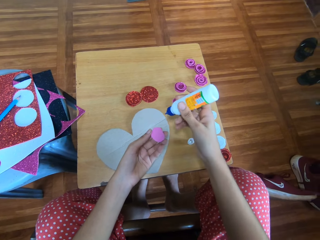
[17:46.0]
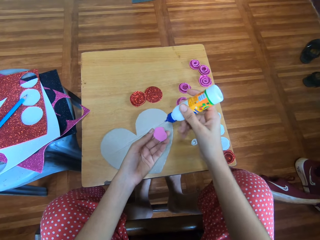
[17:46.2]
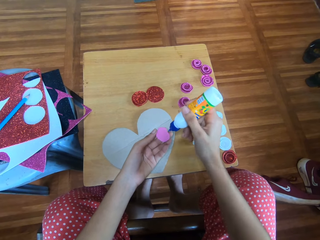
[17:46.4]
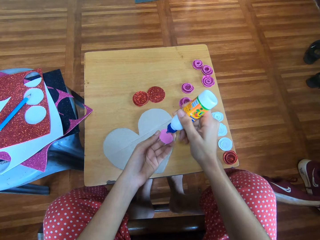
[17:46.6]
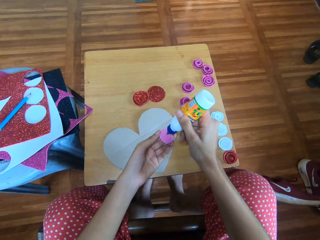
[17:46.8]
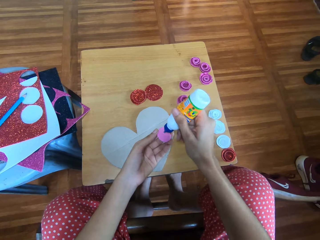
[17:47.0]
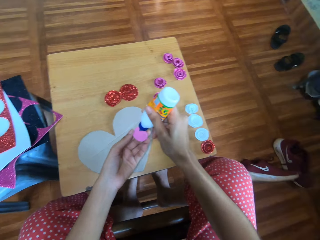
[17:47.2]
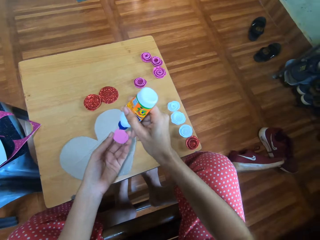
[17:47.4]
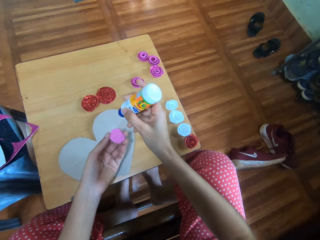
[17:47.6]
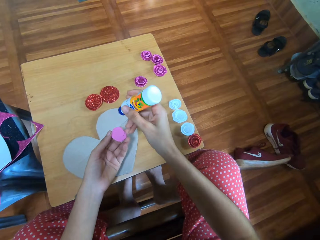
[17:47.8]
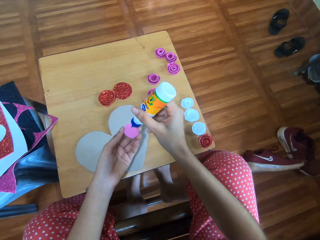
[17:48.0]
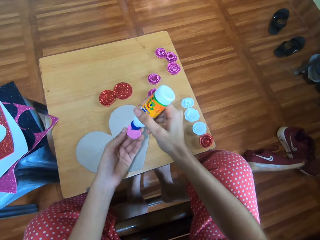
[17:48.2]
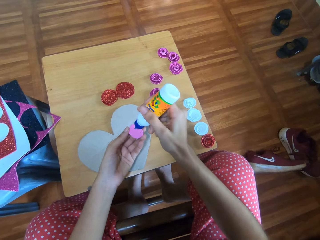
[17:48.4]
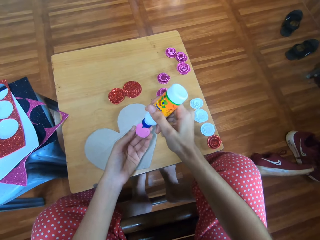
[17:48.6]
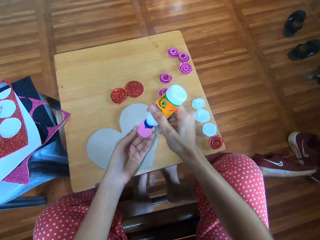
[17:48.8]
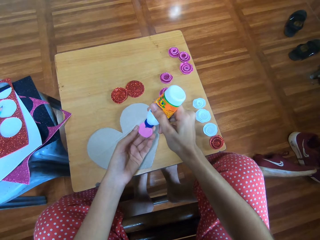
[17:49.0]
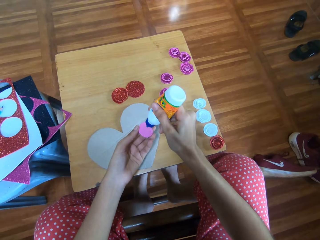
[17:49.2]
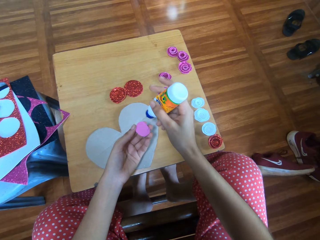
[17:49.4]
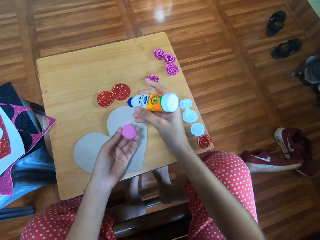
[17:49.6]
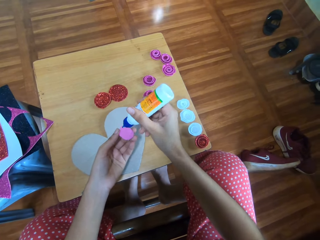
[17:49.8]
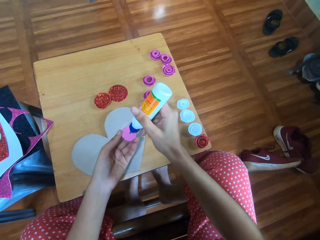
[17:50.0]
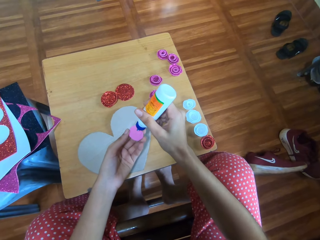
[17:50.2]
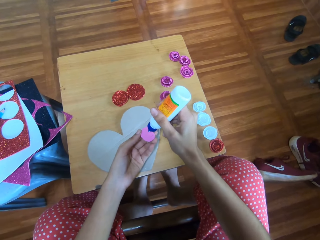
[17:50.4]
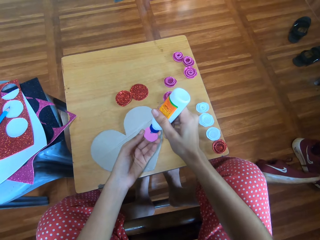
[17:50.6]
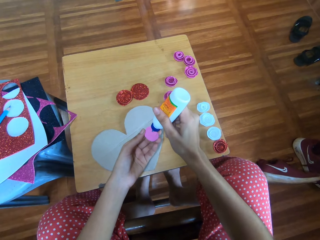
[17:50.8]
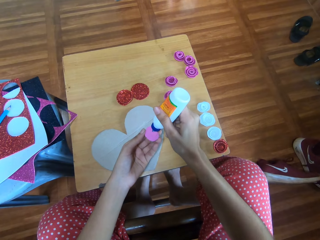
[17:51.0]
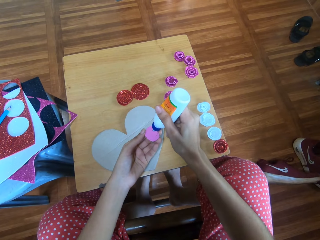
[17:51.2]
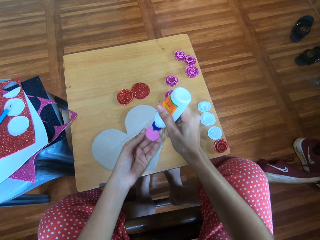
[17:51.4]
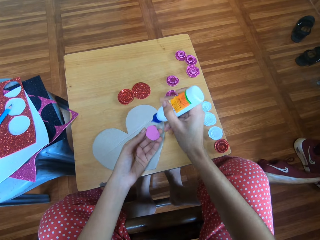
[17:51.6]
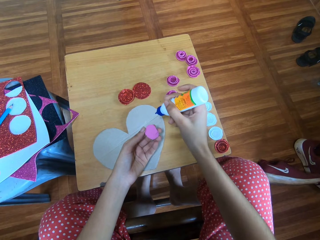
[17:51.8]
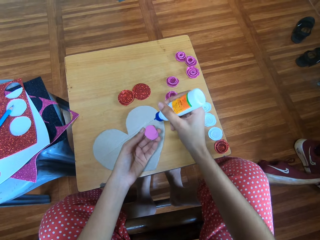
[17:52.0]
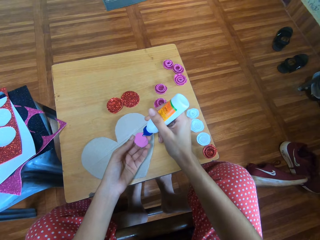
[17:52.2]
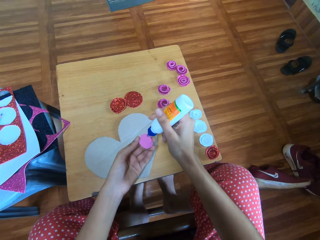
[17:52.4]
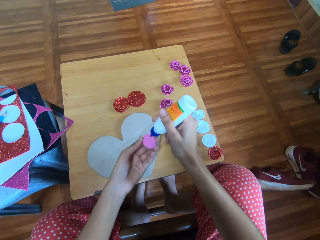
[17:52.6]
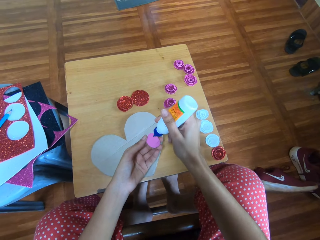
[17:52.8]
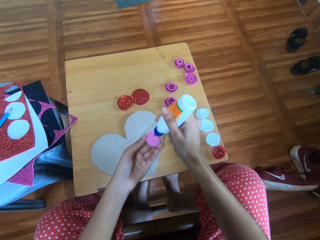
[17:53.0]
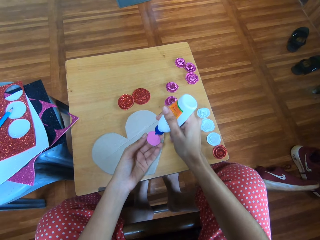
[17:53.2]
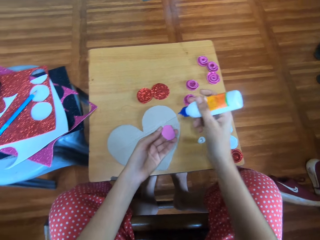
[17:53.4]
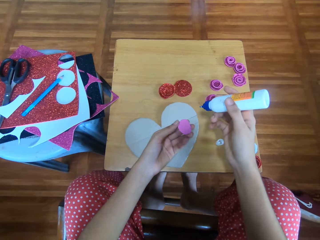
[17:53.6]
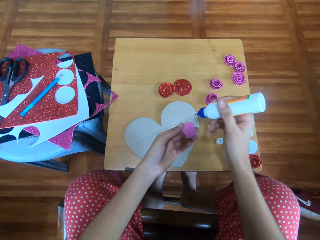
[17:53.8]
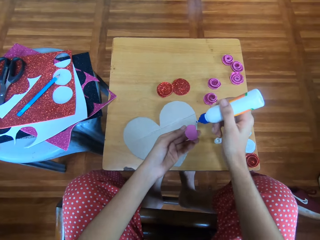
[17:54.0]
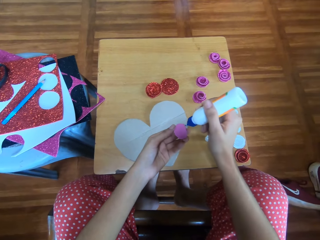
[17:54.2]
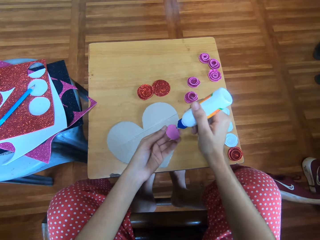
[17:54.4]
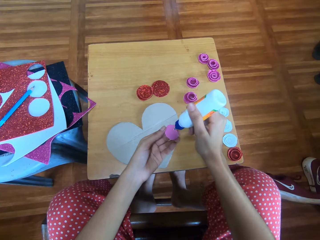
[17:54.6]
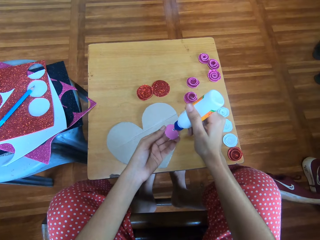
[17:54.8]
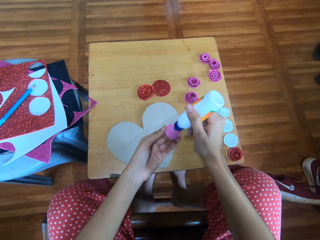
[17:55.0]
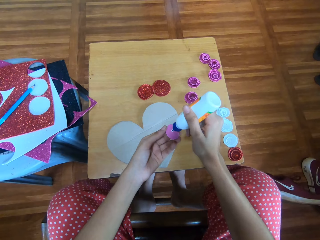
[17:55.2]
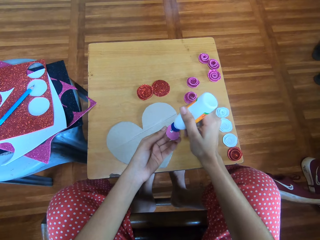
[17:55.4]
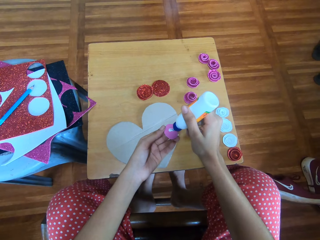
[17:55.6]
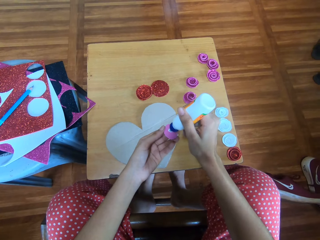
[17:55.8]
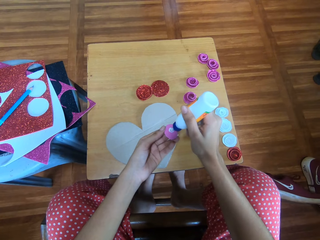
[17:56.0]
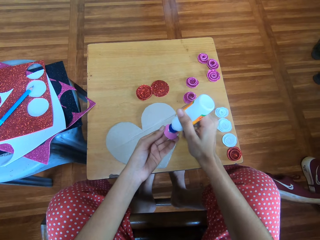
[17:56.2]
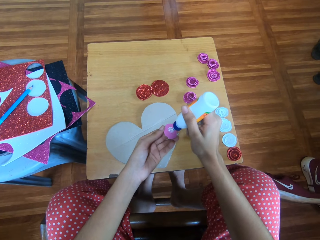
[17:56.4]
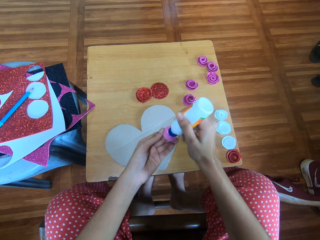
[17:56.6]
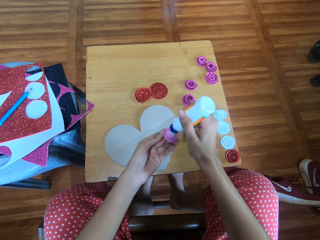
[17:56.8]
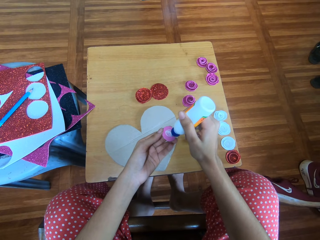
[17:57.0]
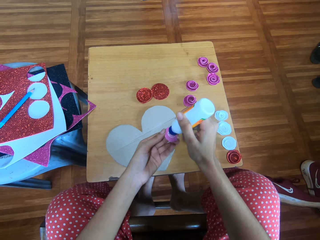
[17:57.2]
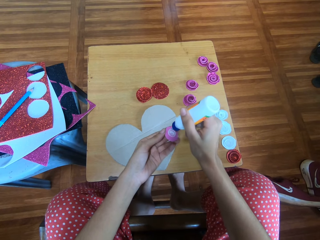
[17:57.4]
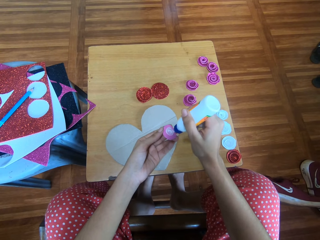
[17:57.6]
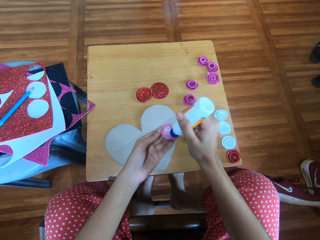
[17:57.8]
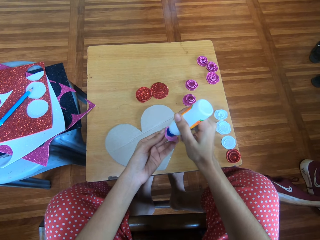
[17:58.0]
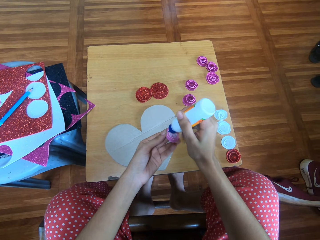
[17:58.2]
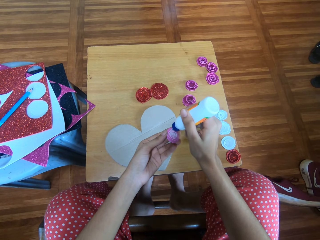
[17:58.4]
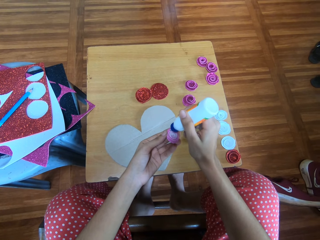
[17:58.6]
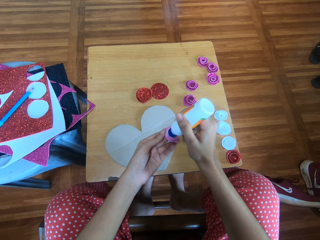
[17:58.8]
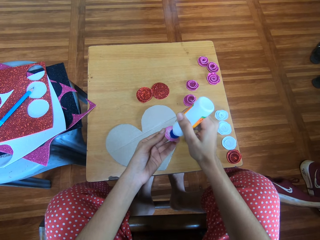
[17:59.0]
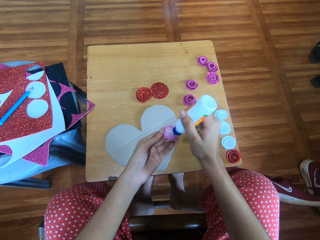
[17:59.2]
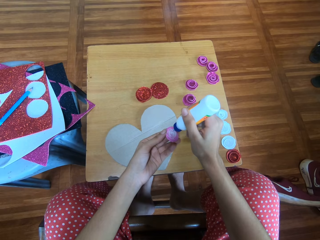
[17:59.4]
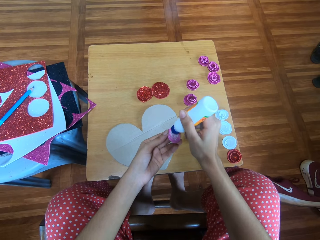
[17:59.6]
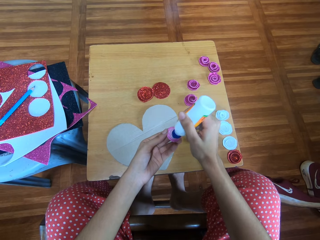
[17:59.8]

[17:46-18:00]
The camera wearer spreads glue with the tip of the bottle.

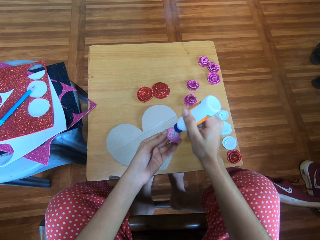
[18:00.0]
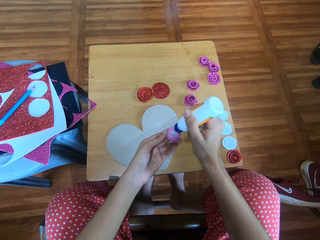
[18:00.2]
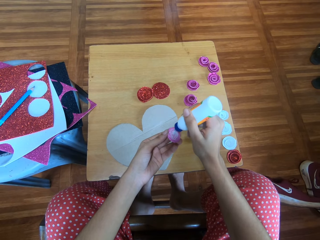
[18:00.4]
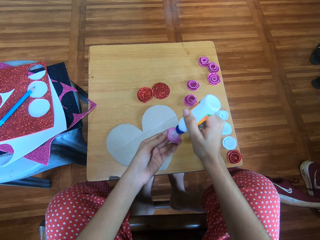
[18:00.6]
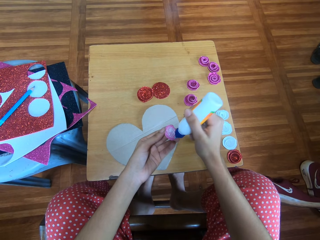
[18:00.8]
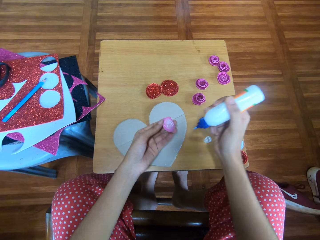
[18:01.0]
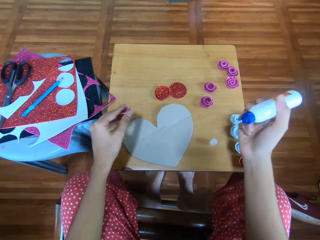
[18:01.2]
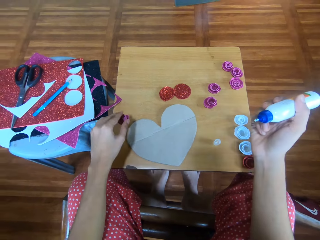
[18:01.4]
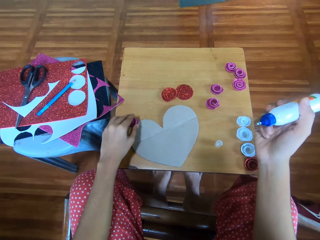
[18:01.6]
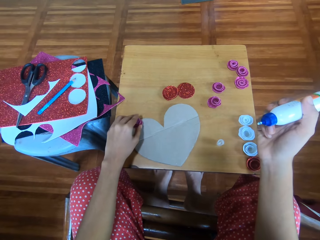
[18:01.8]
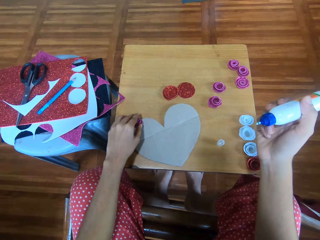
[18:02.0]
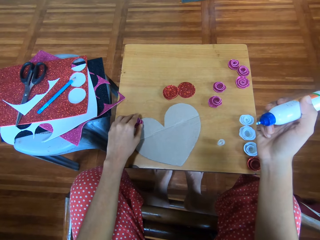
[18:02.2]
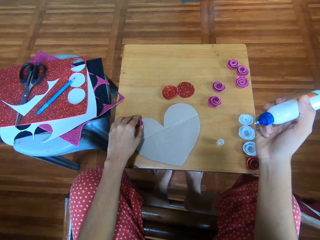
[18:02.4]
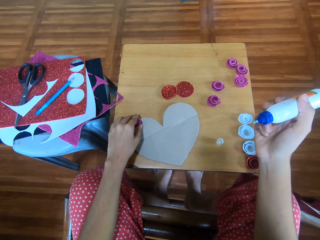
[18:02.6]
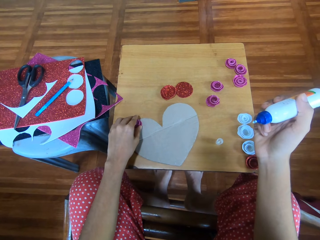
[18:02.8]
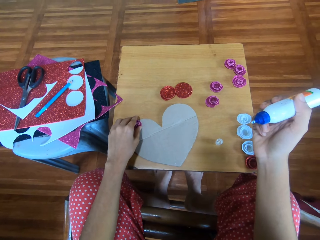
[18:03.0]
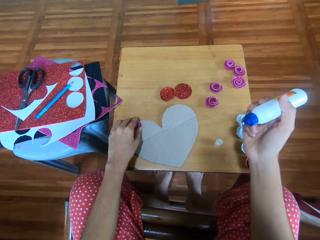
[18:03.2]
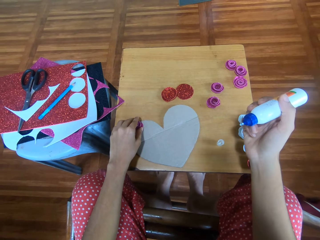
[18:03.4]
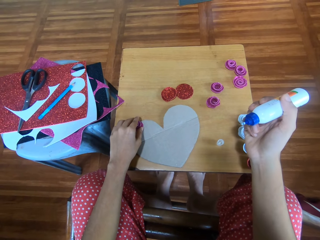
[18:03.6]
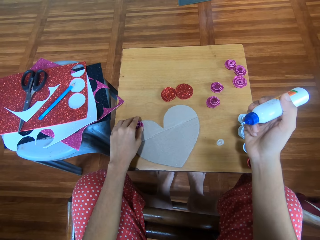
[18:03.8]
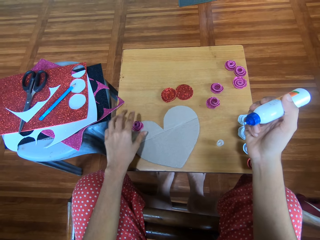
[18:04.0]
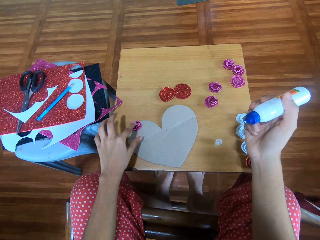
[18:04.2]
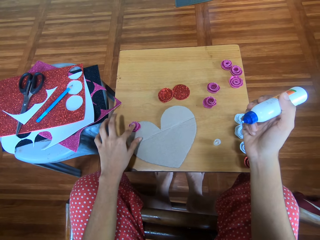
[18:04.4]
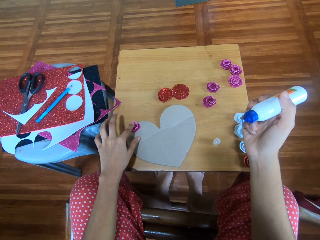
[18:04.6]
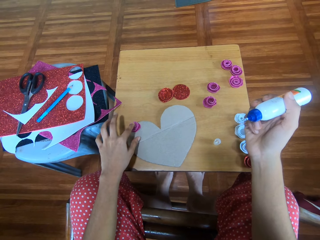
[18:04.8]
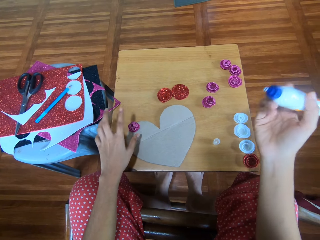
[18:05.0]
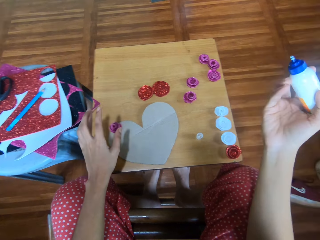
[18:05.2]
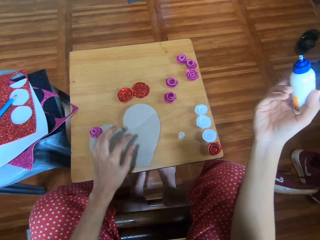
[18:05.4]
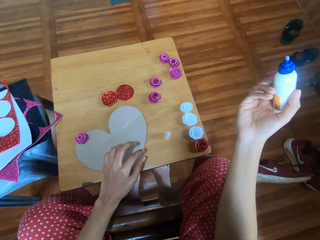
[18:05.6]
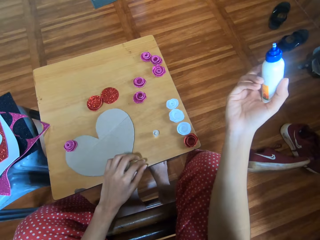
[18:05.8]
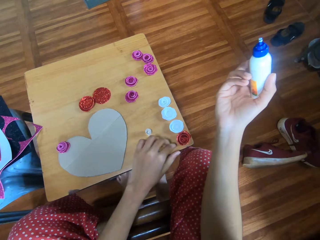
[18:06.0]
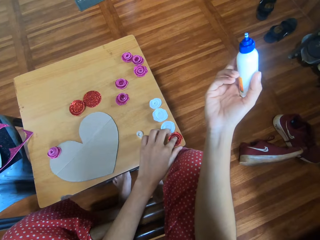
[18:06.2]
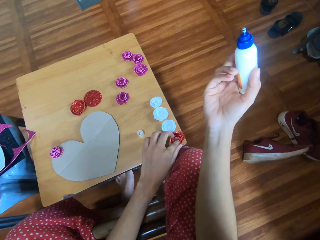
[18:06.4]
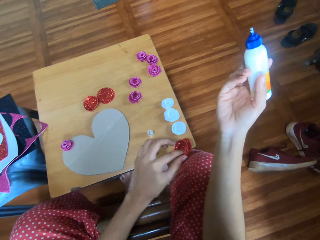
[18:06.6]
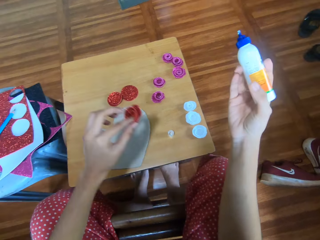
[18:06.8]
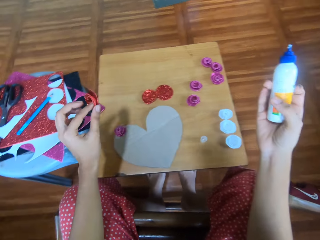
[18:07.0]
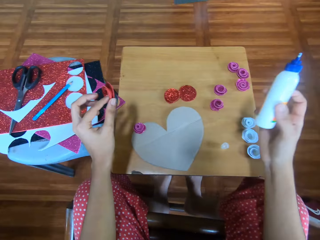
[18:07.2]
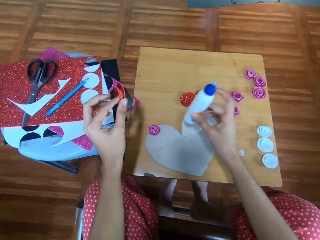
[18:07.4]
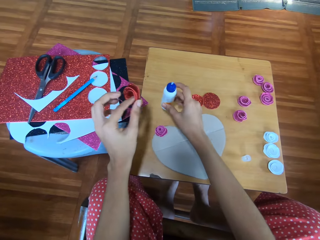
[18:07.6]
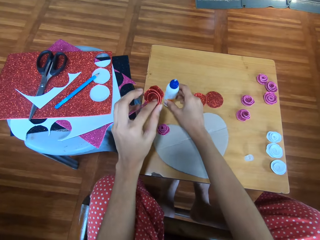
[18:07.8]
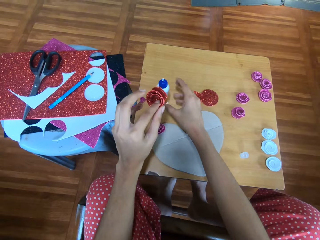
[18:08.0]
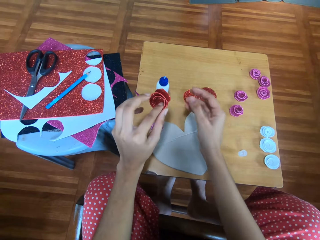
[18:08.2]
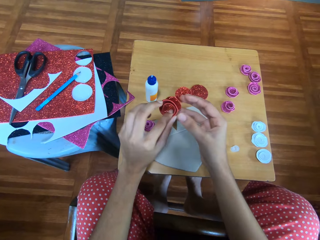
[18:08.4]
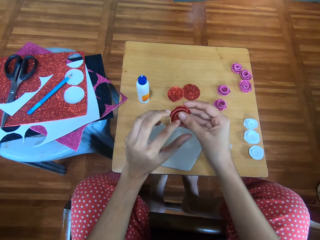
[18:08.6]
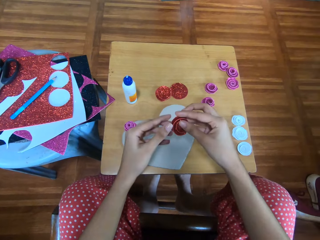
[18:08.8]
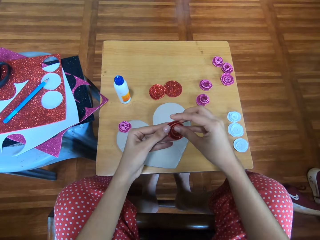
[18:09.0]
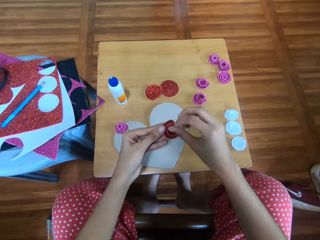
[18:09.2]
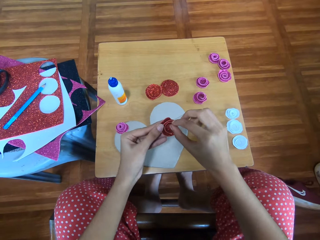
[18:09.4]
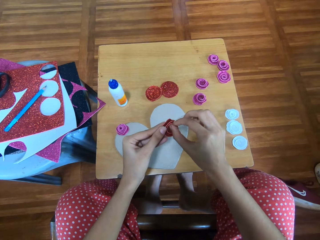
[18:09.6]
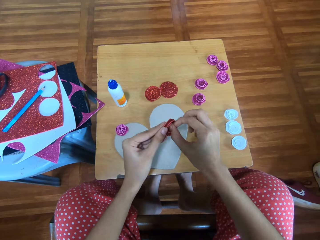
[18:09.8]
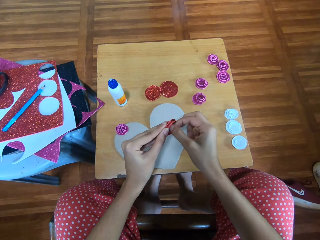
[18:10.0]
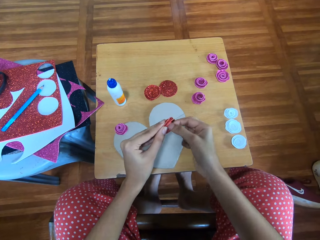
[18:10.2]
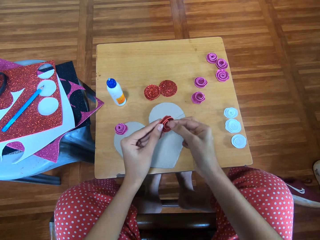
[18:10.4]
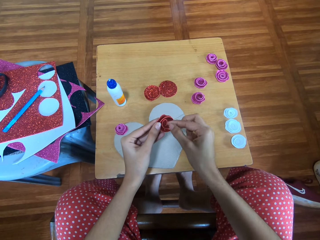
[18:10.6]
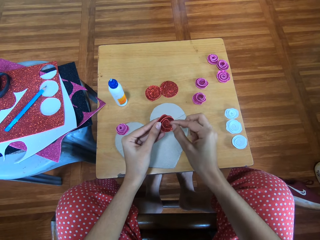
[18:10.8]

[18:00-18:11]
The camera wearer drops the glitter paper on a piece of cardboard paper on the table with her left hand. She attaches the paper decoration on a love paper. She hits the paper decoration with a finger. She picks up a glitter paper from the table with her left hand. She drops the bottle of glue on the table. She folds the glitter paper with both hands. She adjusts the paper decoration.
